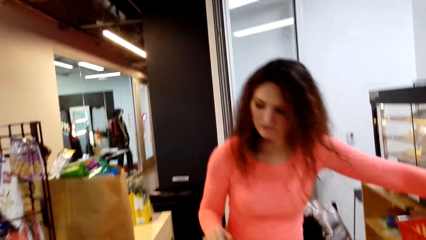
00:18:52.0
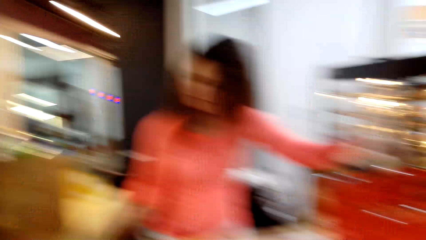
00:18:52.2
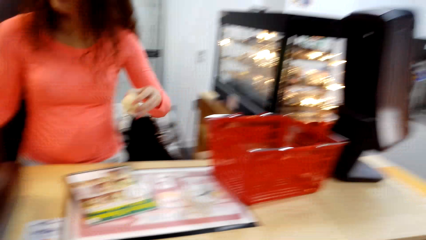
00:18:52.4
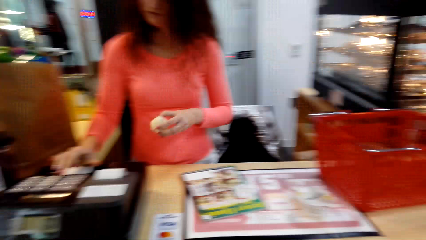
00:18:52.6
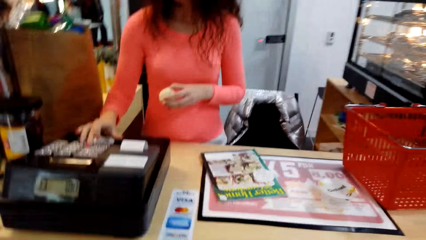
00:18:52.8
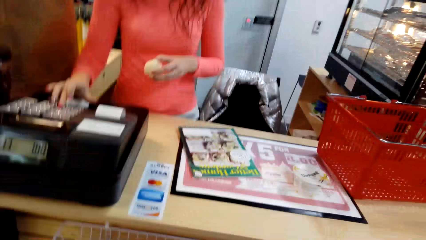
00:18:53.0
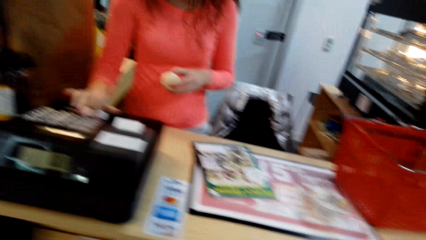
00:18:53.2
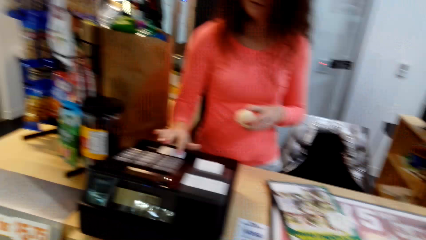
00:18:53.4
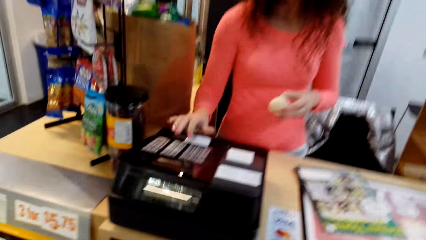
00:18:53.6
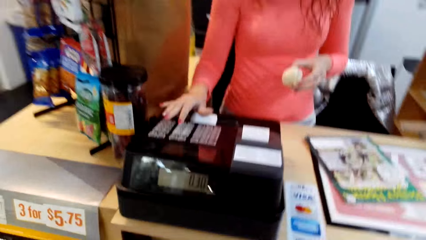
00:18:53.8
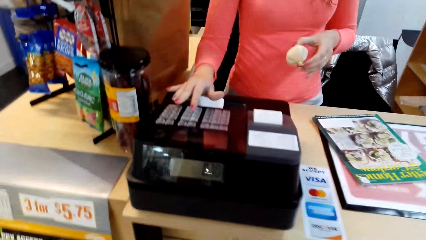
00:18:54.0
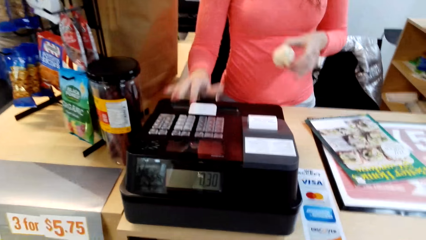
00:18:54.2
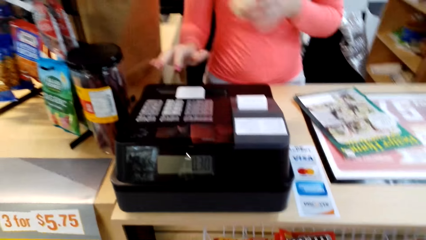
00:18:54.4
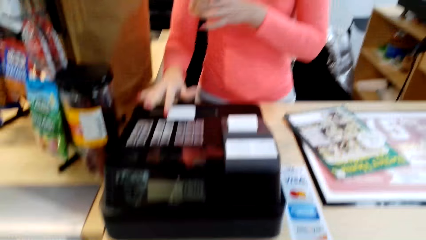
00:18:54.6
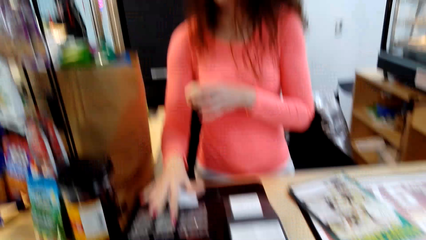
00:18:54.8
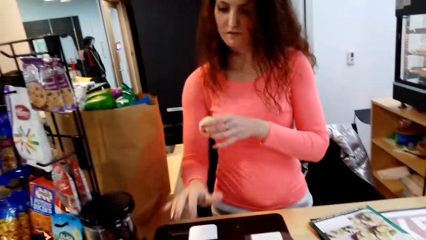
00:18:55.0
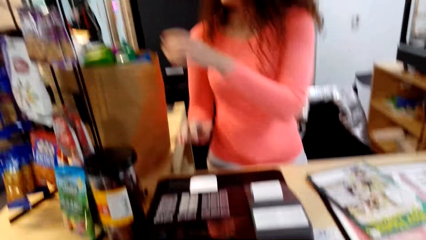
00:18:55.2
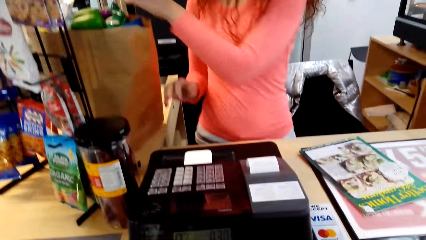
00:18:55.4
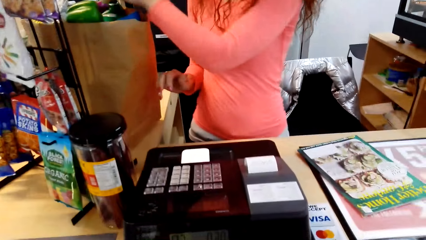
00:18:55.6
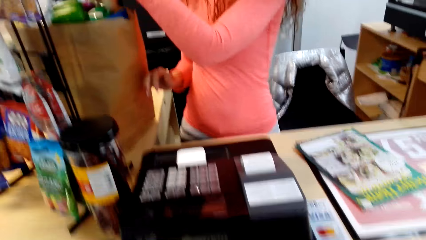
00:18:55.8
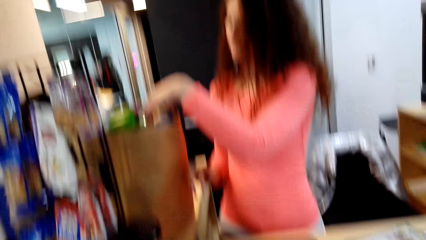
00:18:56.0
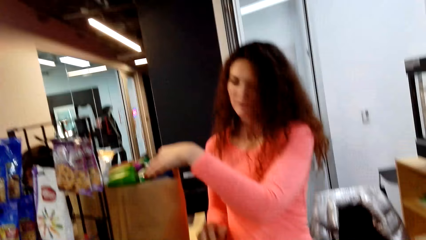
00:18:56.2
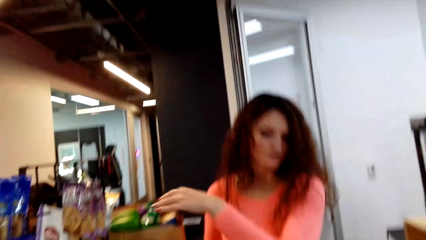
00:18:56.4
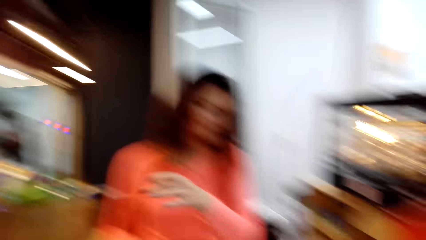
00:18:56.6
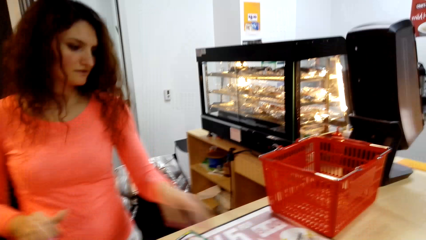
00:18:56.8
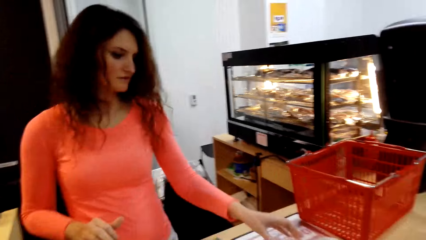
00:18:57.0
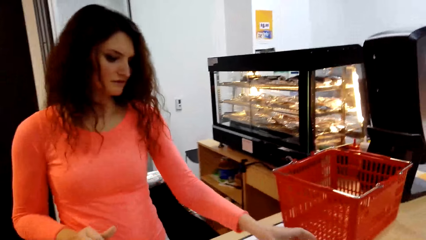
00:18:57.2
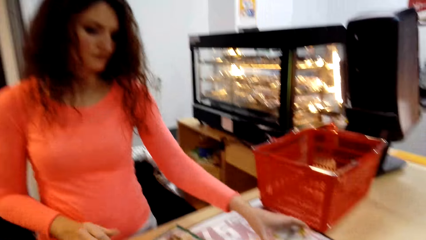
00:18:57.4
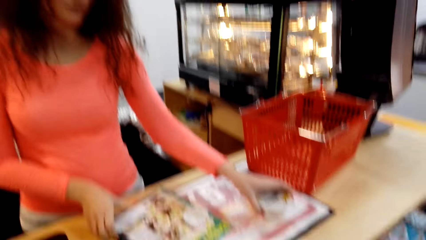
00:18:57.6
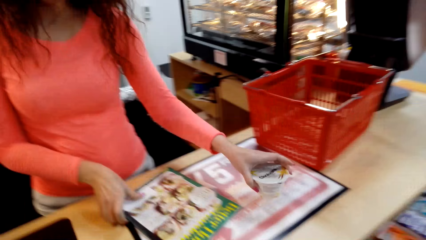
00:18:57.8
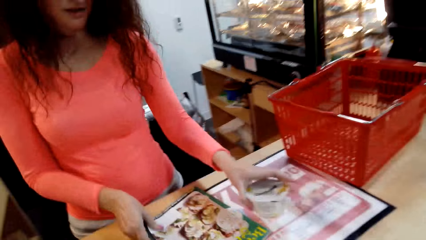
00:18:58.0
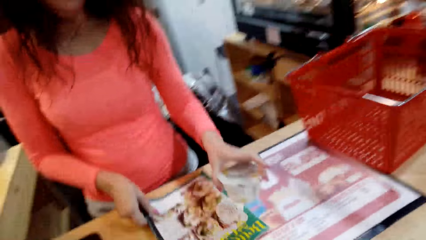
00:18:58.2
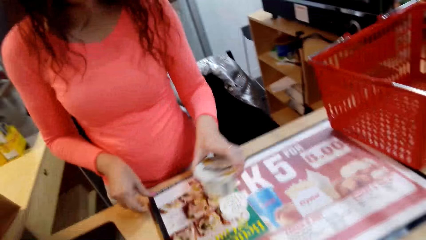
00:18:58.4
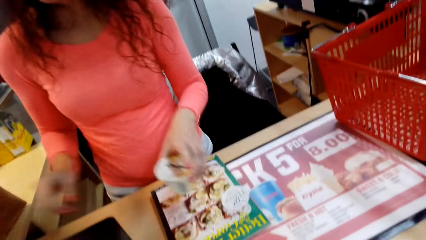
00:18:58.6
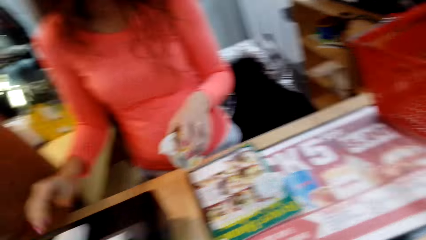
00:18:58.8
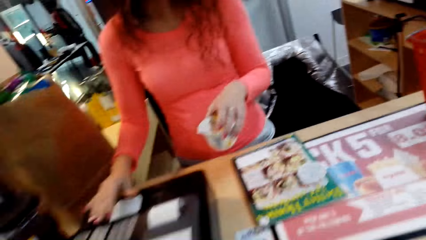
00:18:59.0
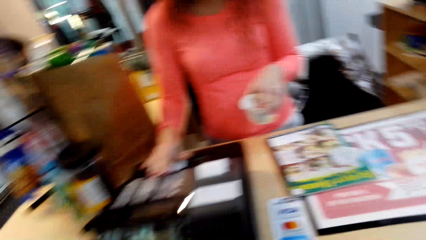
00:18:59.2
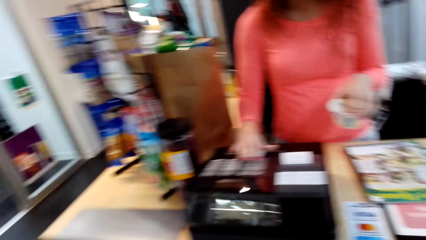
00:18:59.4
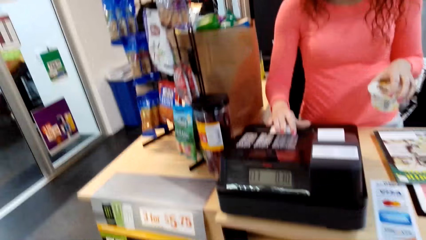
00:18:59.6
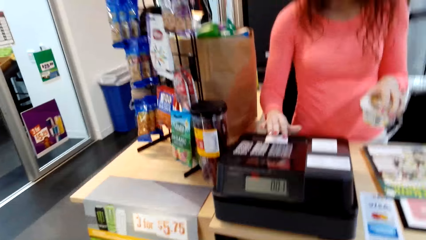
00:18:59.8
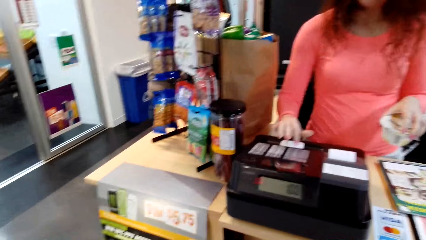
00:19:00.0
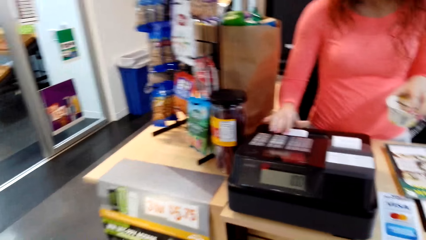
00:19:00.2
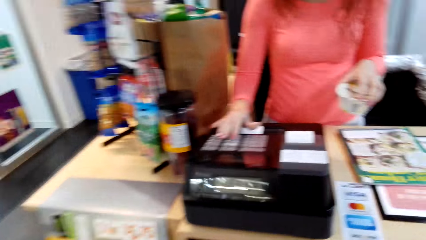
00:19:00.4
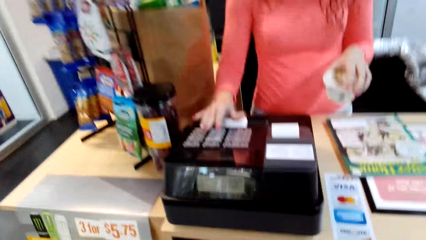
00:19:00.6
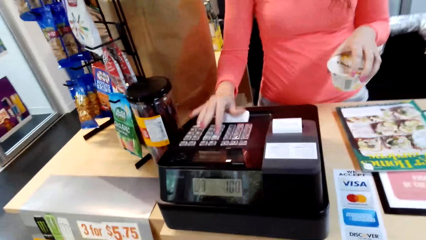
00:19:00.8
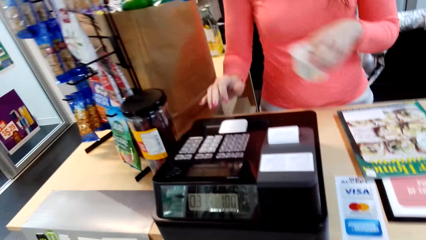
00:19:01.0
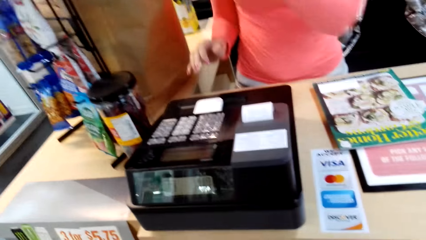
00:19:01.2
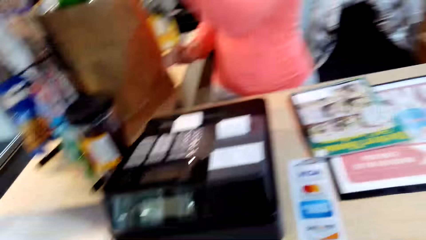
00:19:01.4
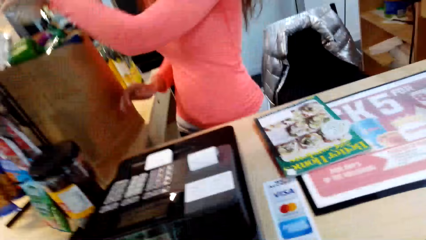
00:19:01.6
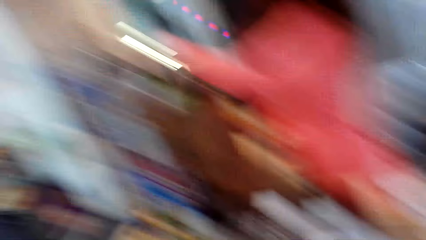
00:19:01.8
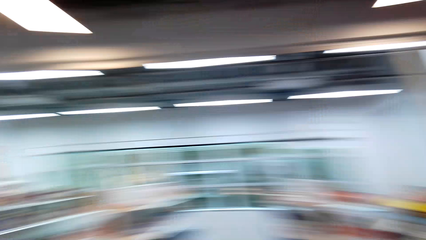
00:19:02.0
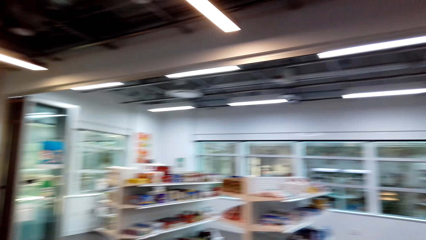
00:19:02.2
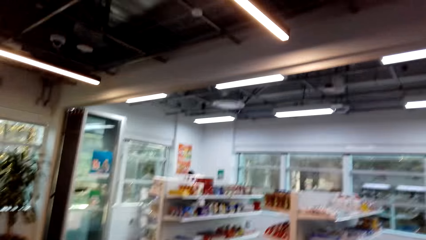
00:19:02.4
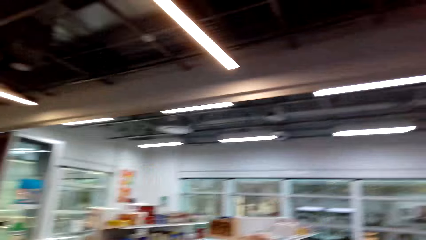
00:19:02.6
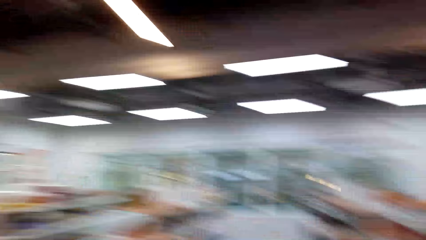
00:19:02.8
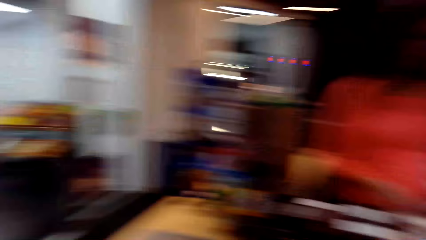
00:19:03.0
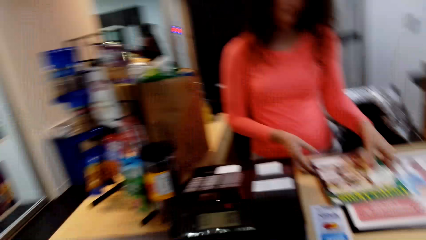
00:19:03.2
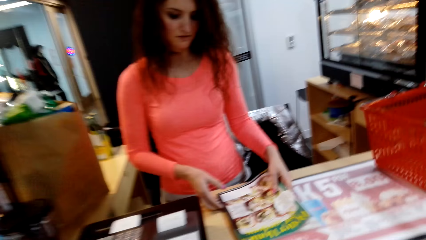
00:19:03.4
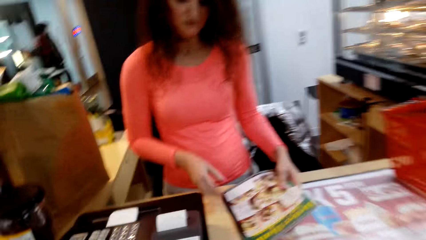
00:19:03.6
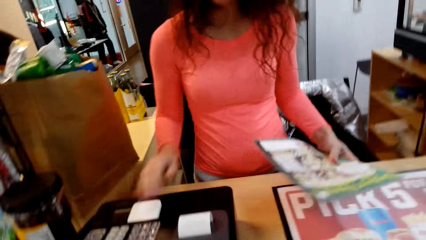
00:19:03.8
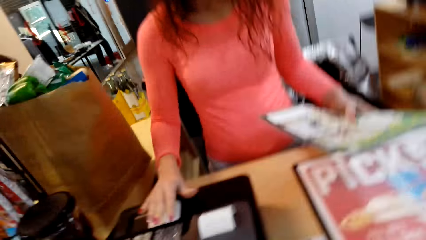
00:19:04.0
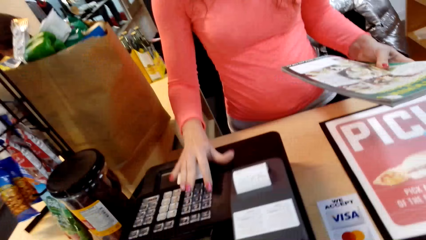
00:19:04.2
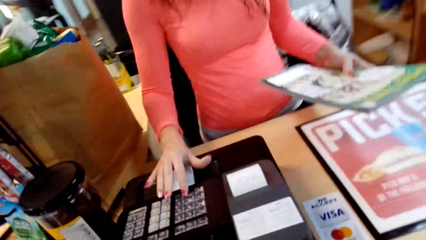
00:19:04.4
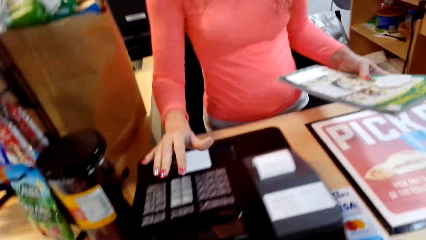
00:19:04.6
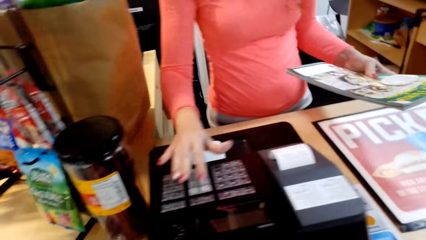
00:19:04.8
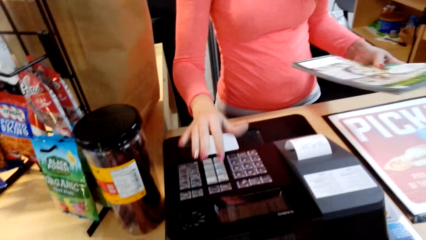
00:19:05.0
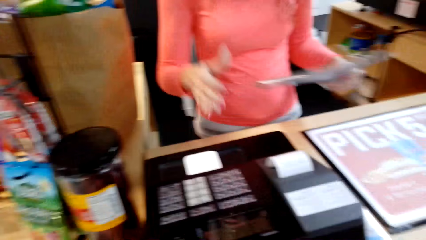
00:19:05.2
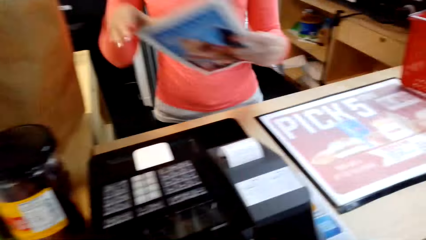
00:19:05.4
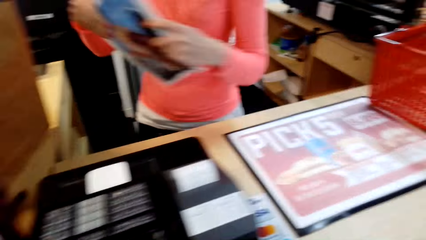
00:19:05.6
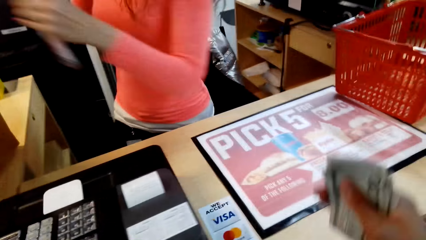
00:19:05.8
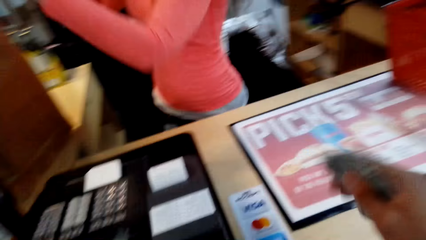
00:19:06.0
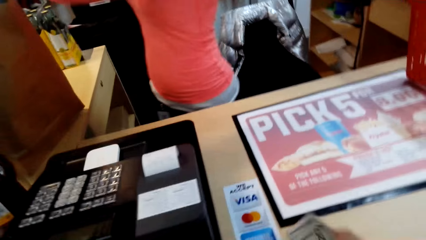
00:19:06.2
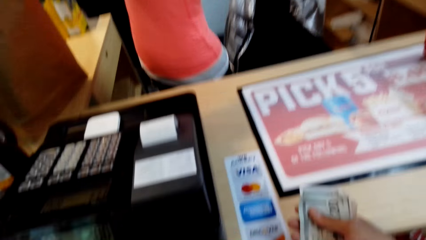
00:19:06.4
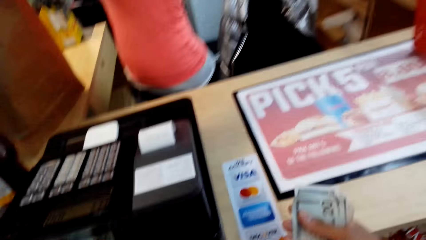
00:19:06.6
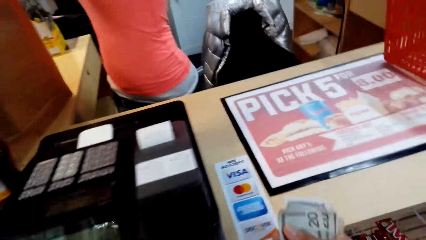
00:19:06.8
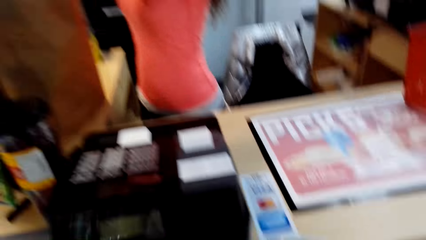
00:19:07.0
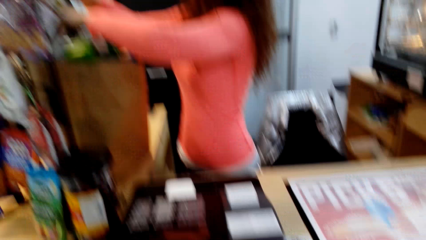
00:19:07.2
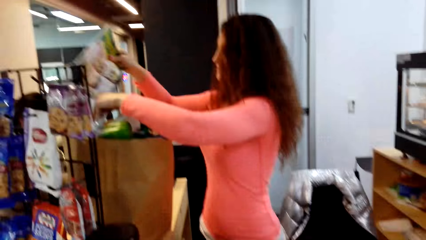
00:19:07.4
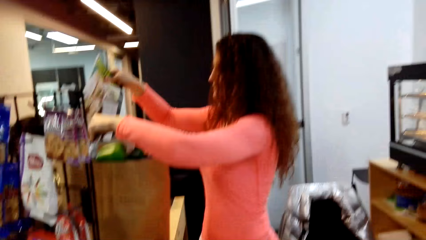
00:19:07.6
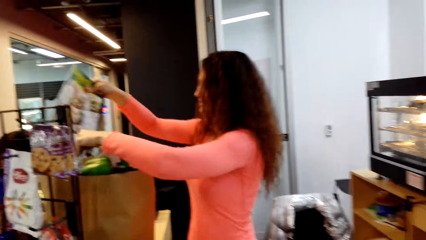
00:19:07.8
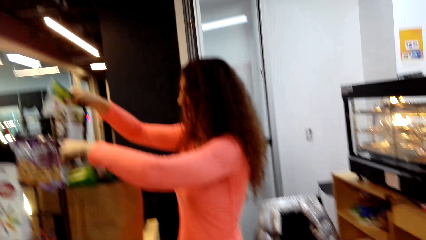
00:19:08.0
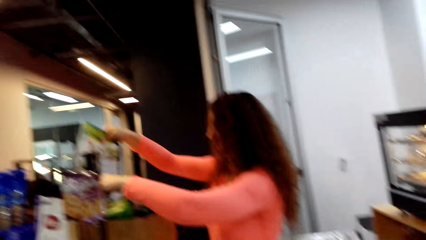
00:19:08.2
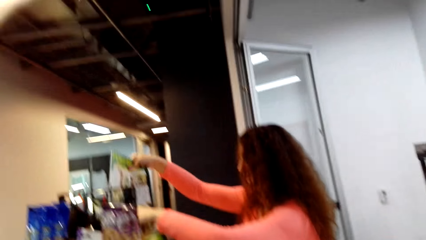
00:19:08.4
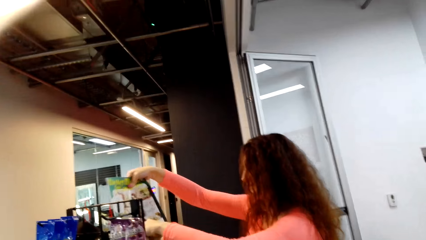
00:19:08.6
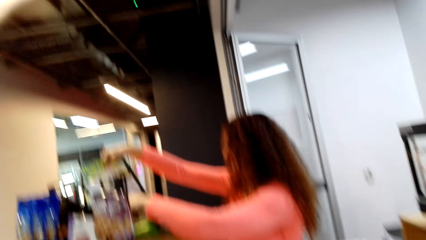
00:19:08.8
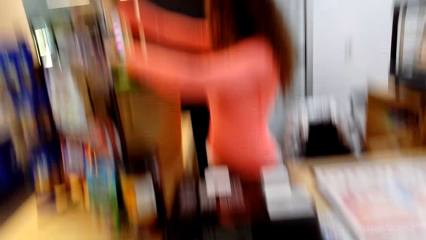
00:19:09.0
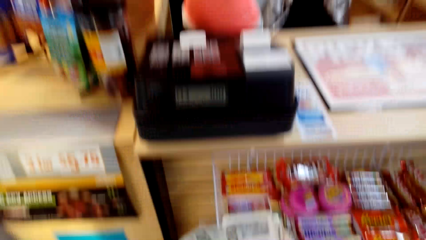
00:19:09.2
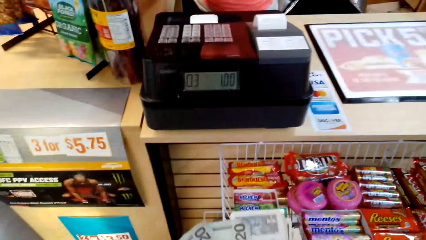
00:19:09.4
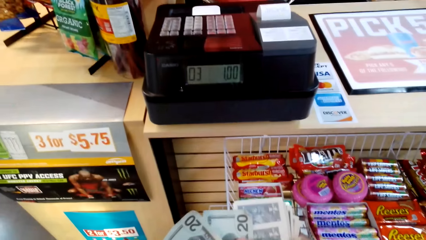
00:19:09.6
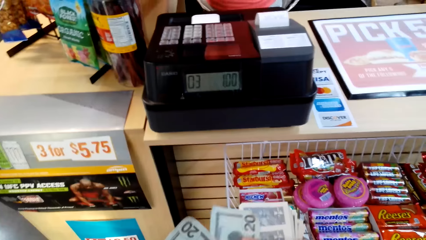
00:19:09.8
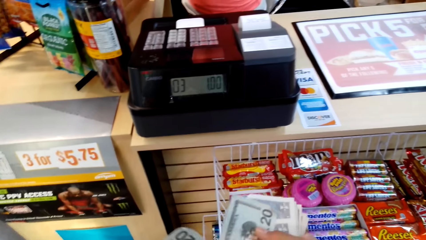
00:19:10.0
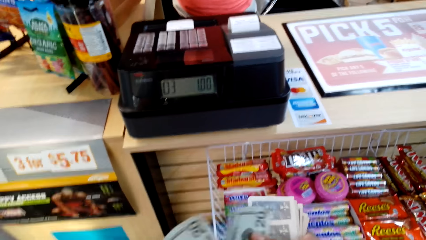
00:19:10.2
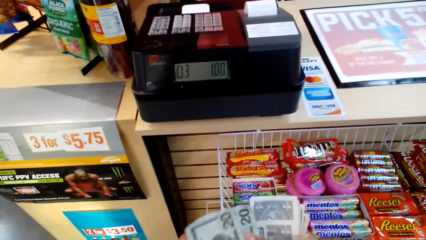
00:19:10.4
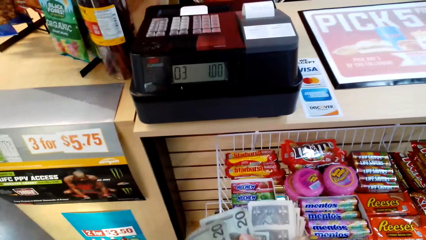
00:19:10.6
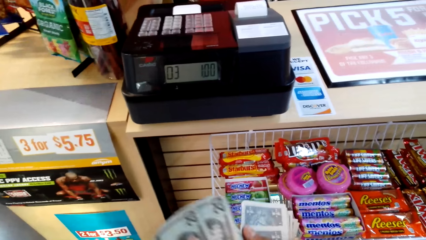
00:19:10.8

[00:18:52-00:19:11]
The camera wearer looks at the woman. The woman picks an item from the basket, holds an item, keys details in the machine and puts an item in the paper bag. The camera wearer looks at the woman. The woman takes a container from the table. The camera wearer looks at the machine. The woman keys details in the machine and puts an item in the paper bag. The camera wearer looks around the supermarket. The woman takes a magazine from the table, holds the magazine and keys details in the machine. The camera wearer holds cash. The woman puts the magazine in the paper bag. The camera wearer looks at the woman. The woman arranges items in the paper bag. The camera wearer looks at items. They count money.
